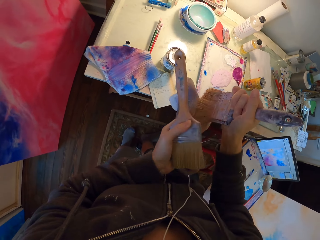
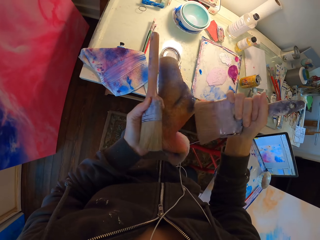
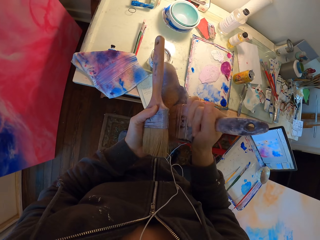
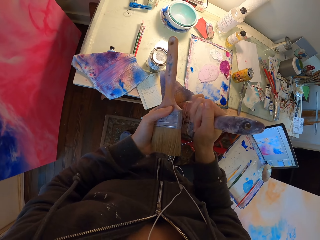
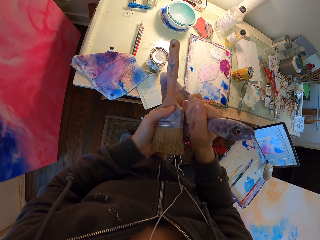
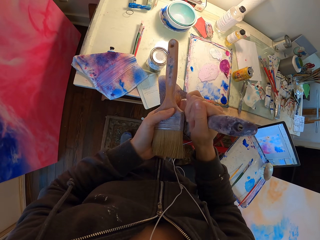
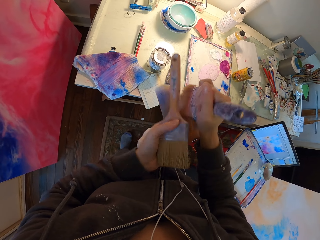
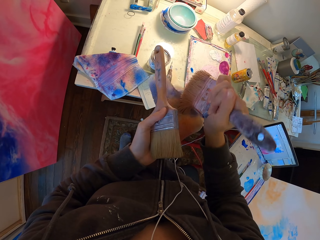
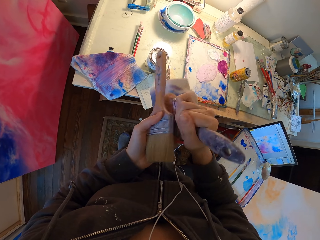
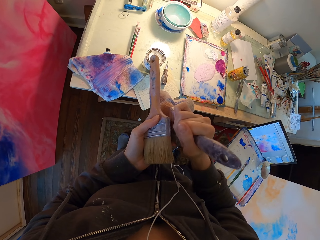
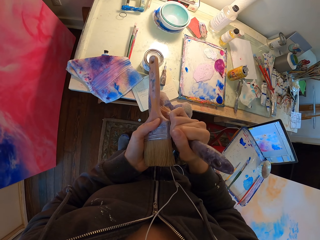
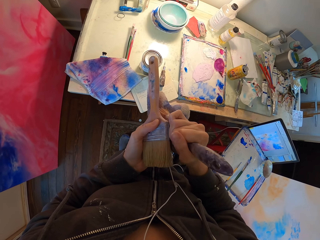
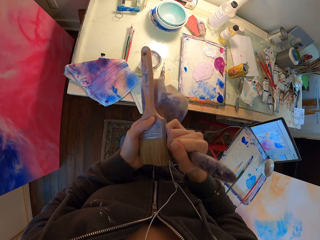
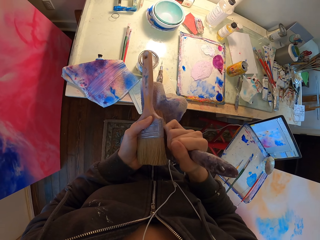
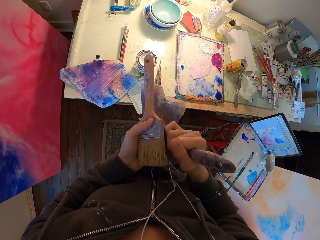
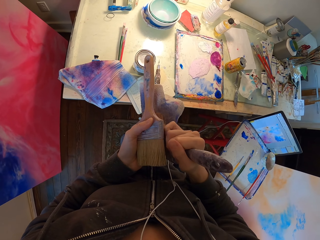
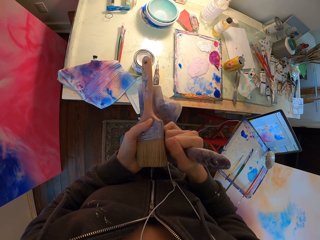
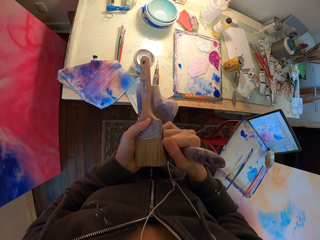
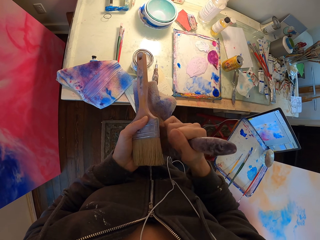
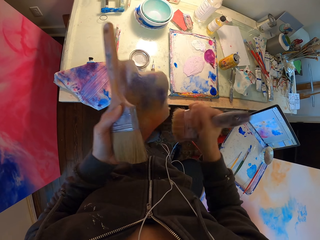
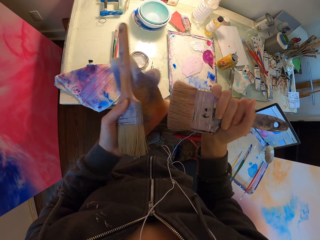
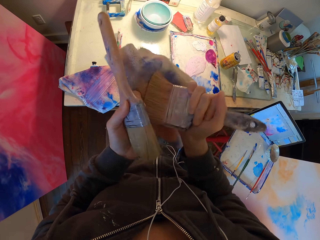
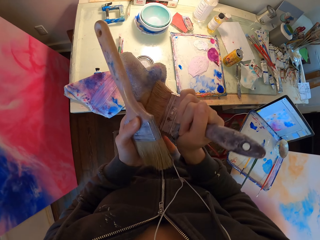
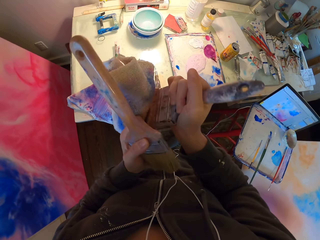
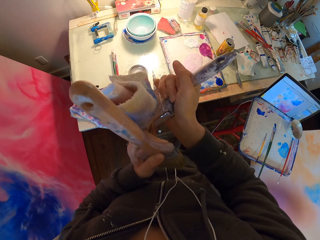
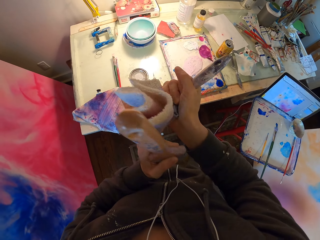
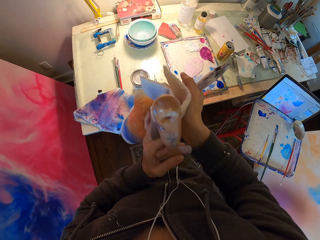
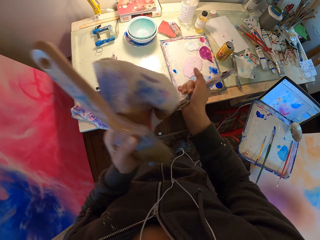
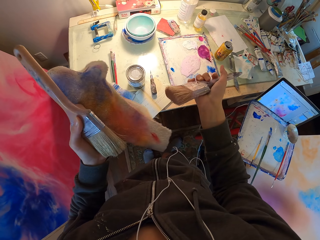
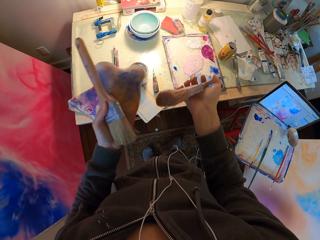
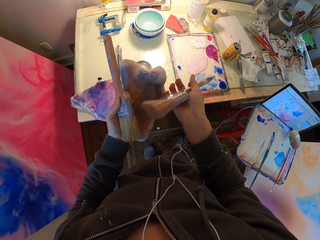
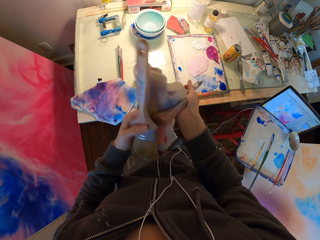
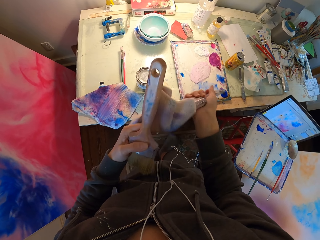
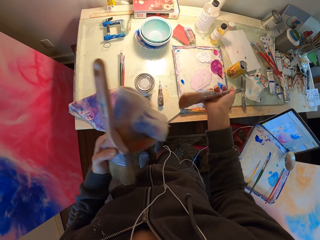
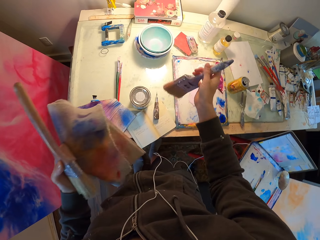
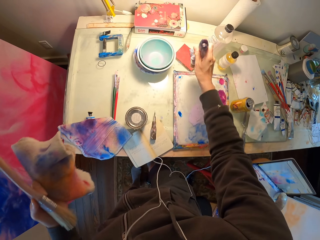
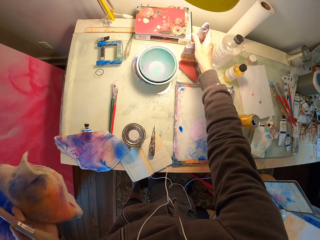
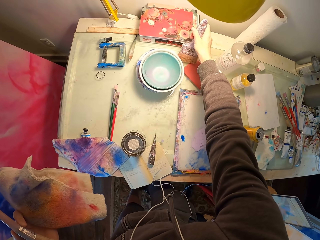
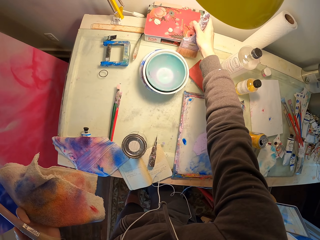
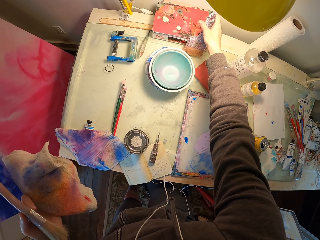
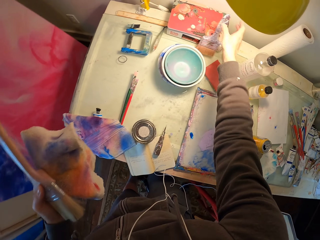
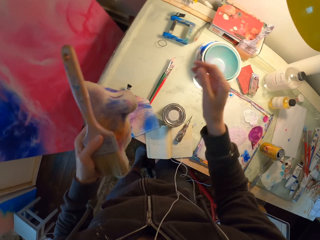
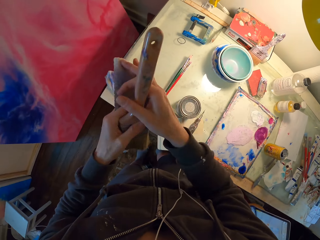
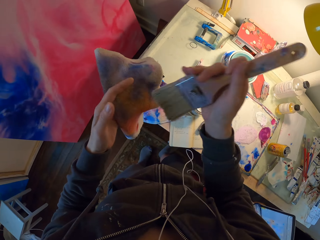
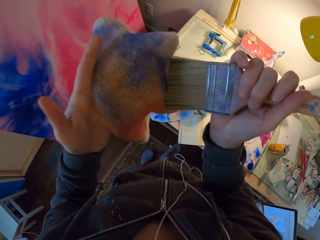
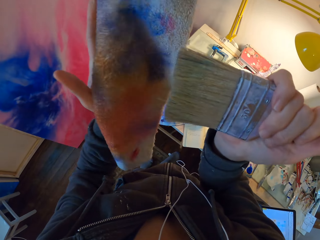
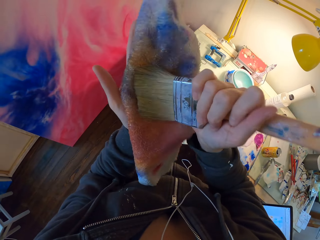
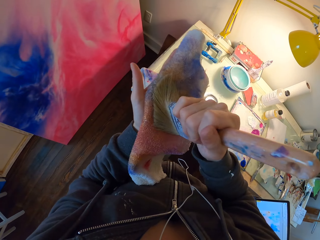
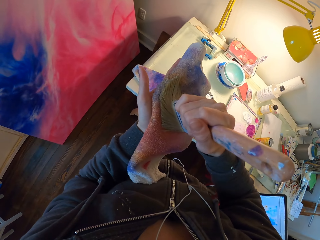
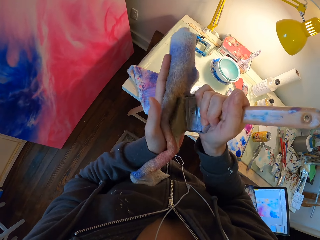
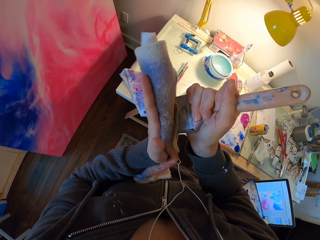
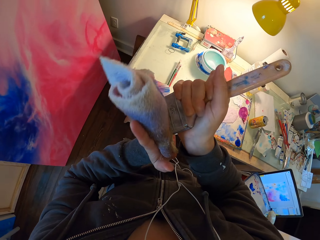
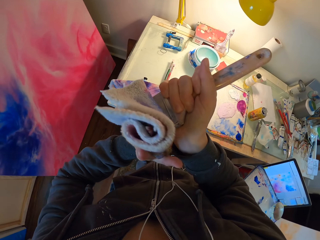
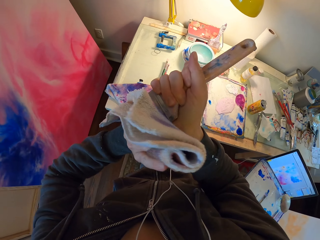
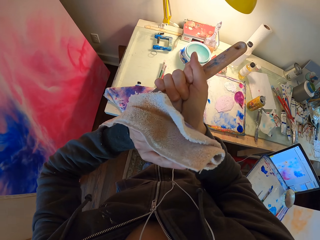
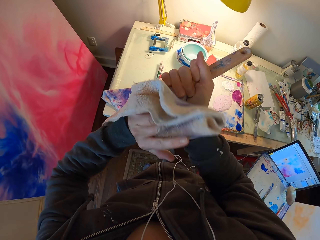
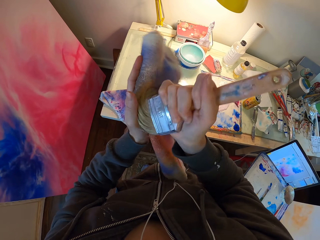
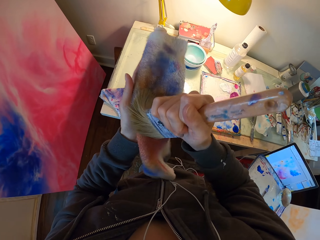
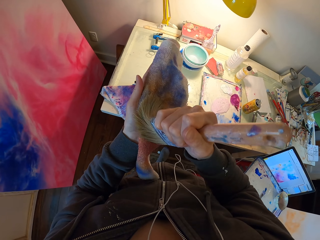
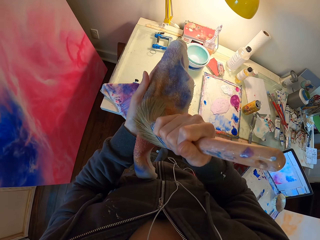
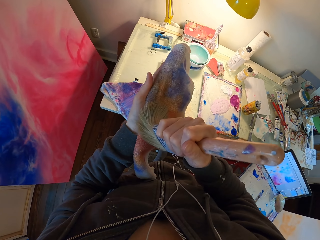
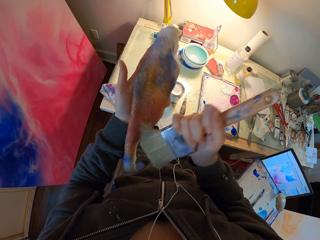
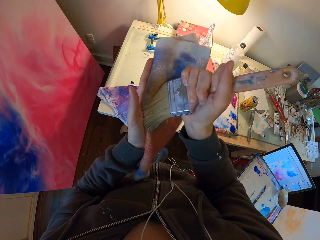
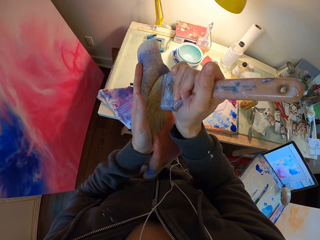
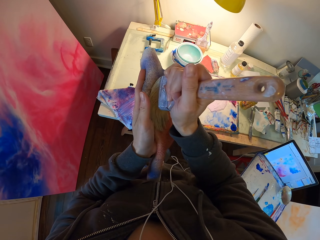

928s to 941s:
The camera wearer drops the brush back on the table. They shift another brush to the right hand. They wipe the brush with the wipe towel.

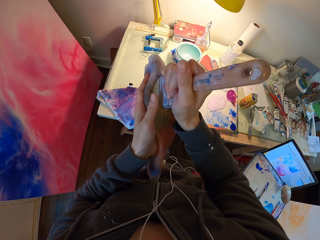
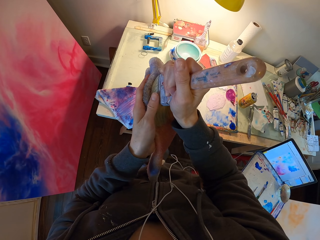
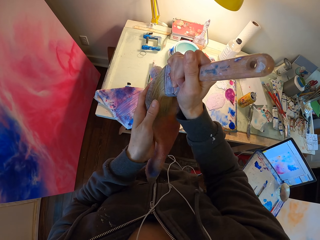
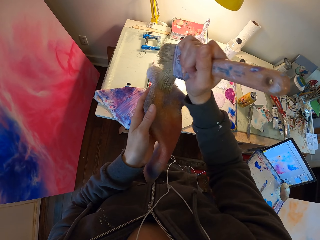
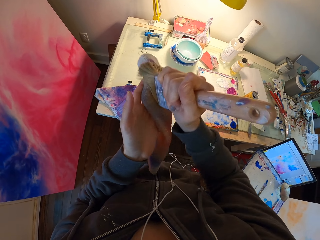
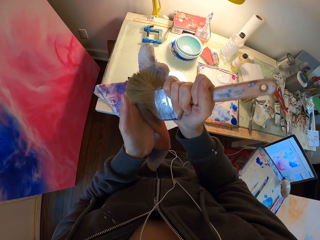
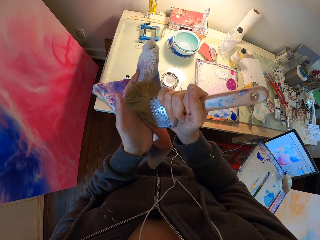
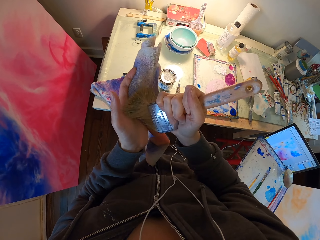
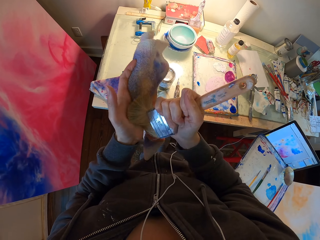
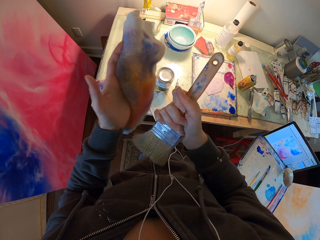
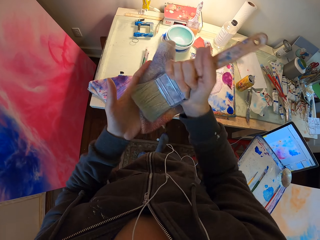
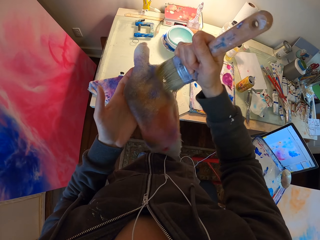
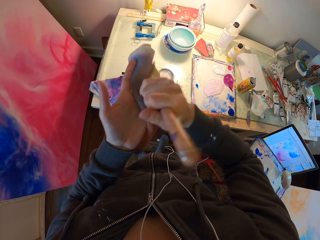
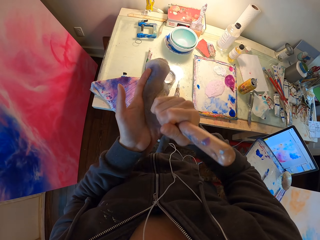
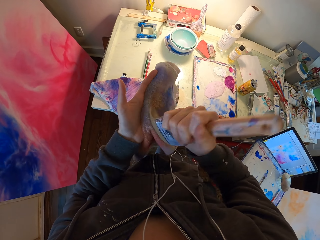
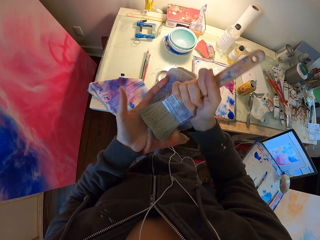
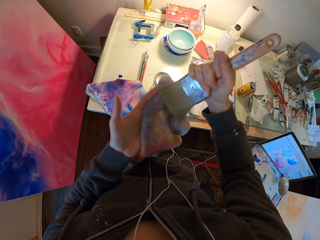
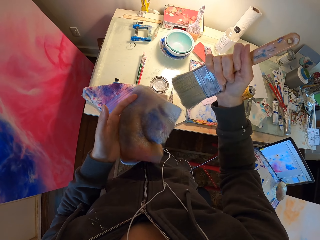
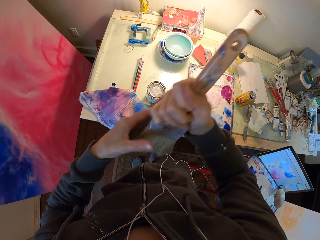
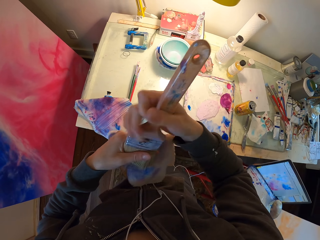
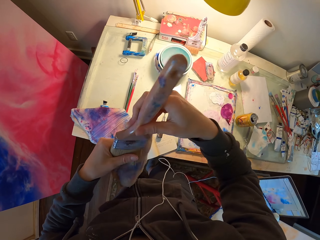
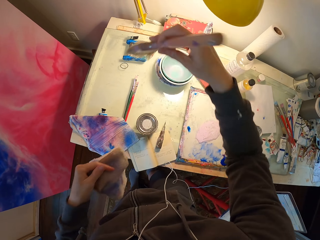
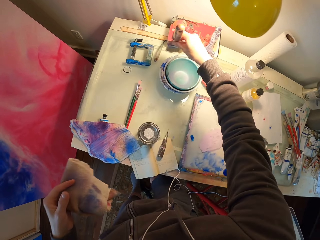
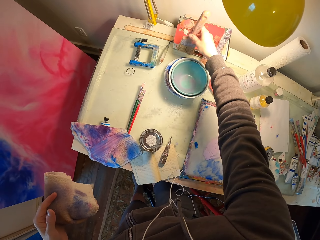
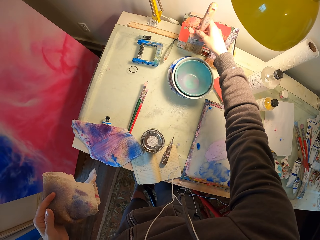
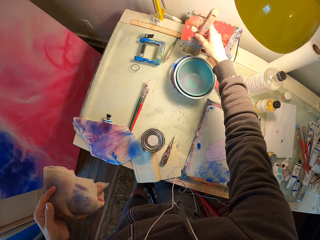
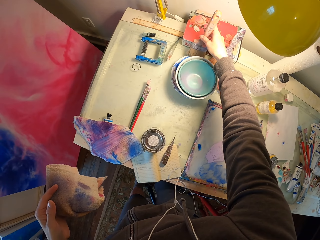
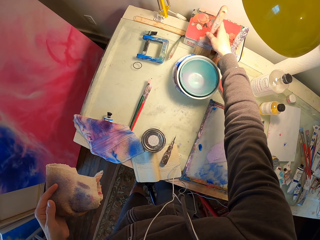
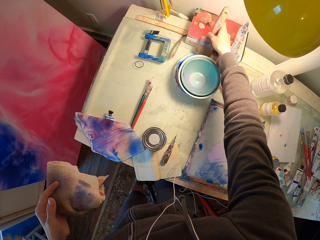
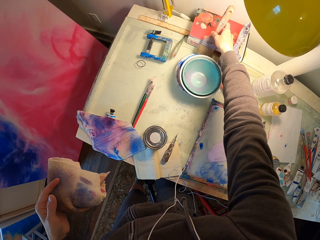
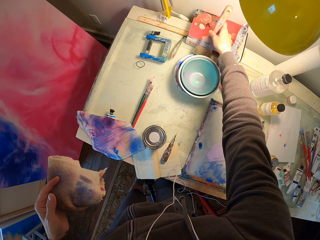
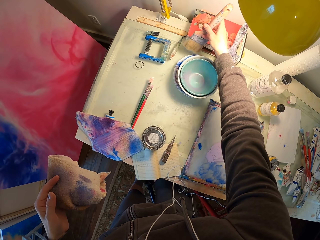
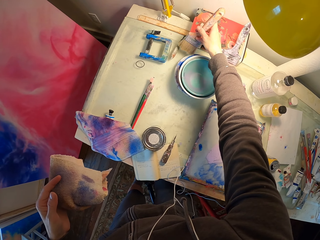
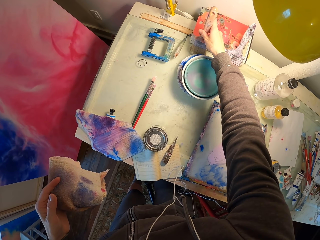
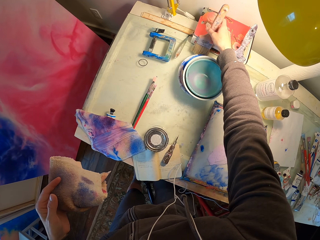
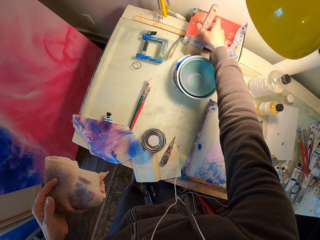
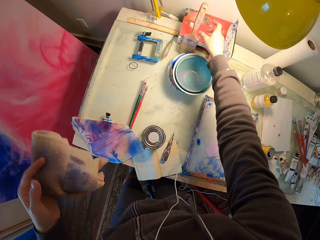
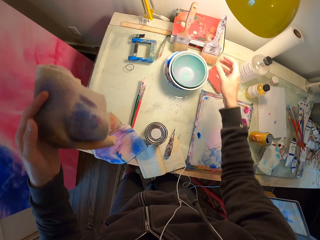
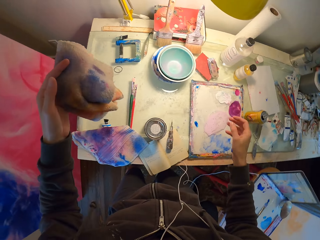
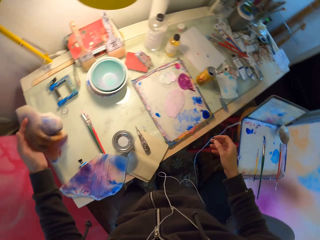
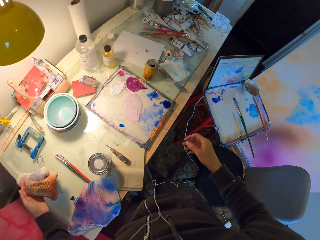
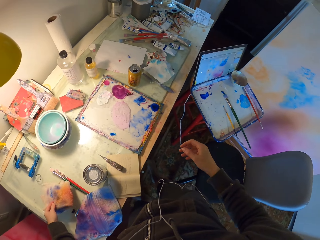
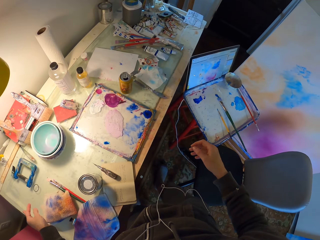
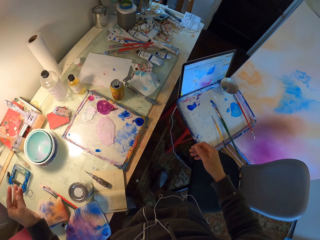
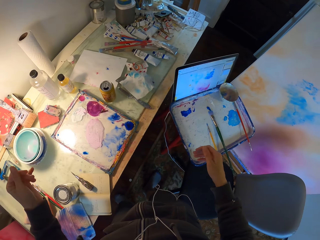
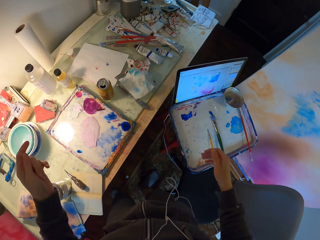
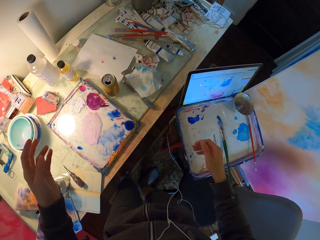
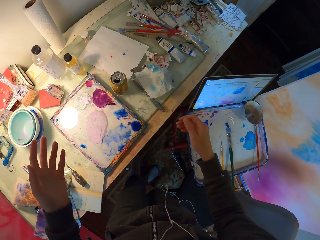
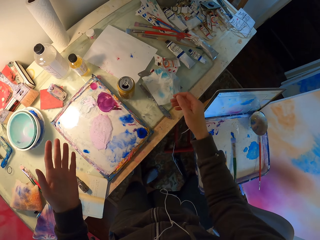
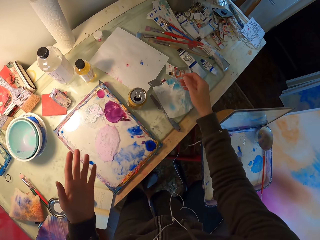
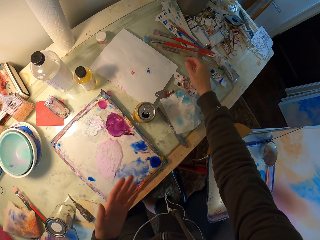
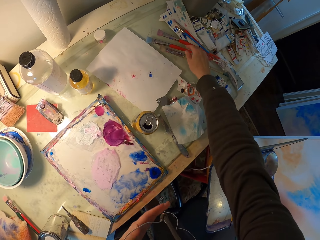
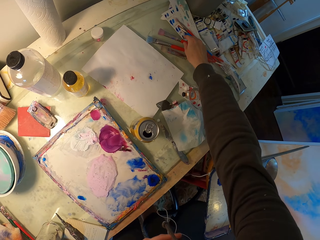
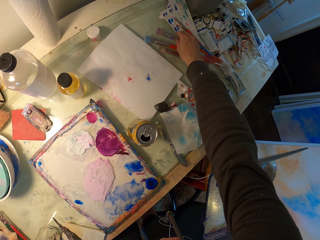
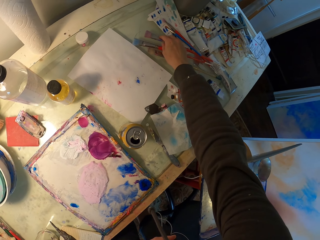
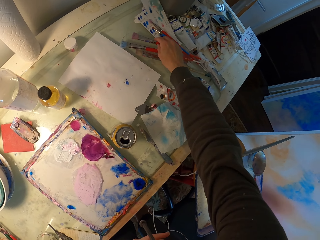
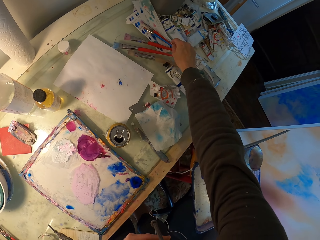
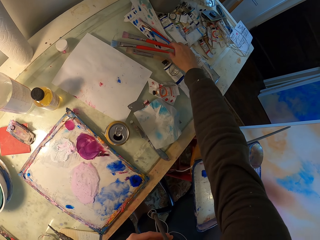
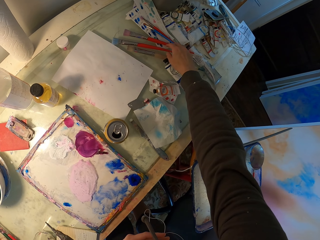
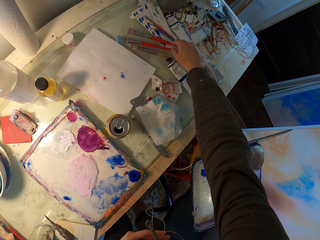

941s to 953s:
The camera wearer puts the big paint brush down on the table. They drop the wipe towel on the table. They pick a soft paint brush on the table.
